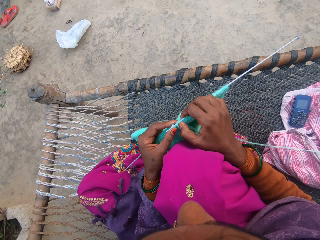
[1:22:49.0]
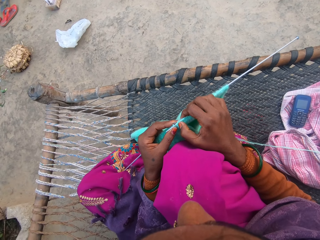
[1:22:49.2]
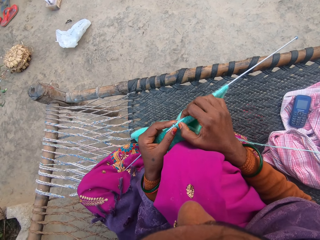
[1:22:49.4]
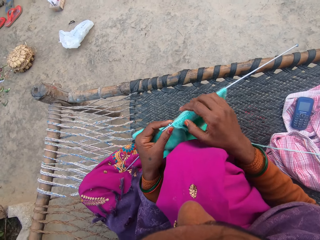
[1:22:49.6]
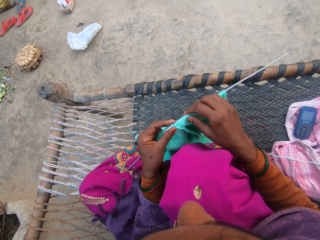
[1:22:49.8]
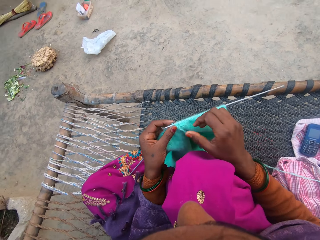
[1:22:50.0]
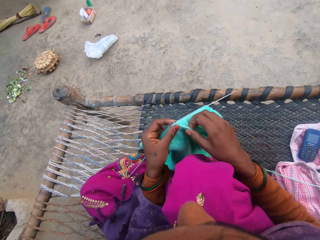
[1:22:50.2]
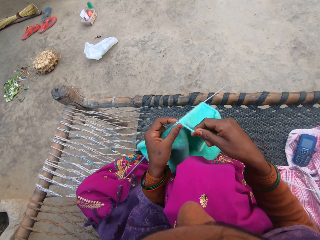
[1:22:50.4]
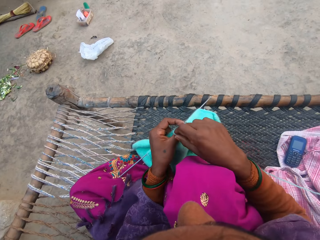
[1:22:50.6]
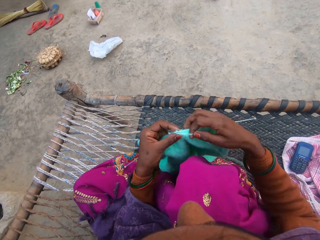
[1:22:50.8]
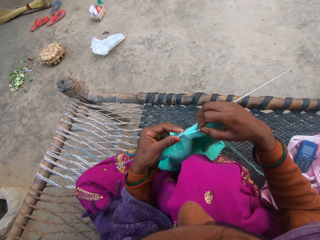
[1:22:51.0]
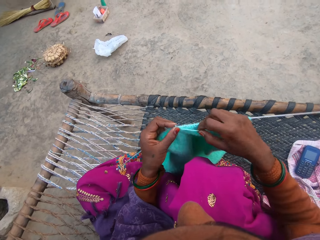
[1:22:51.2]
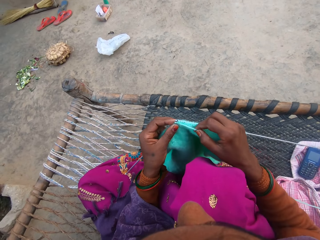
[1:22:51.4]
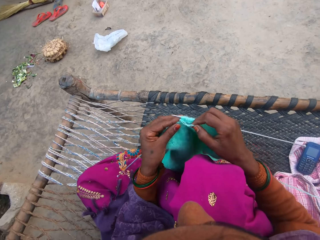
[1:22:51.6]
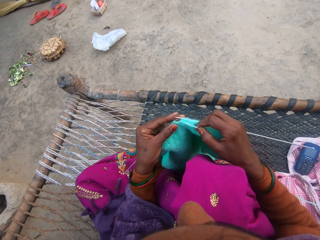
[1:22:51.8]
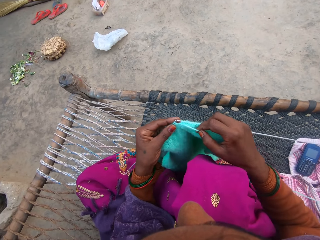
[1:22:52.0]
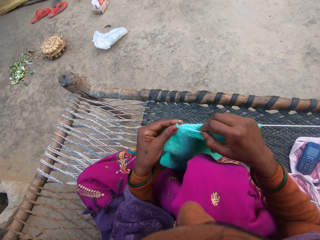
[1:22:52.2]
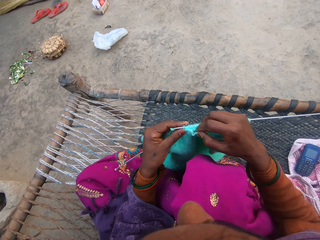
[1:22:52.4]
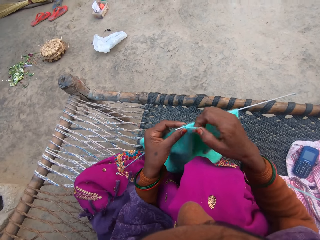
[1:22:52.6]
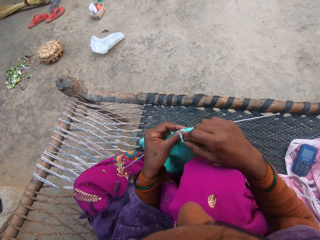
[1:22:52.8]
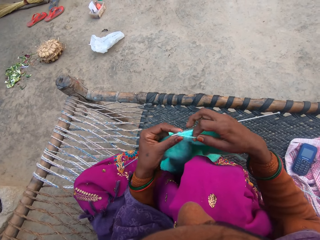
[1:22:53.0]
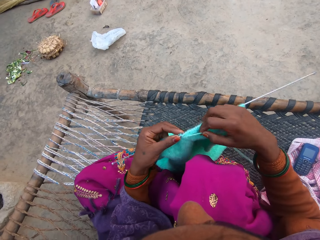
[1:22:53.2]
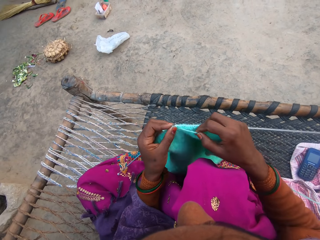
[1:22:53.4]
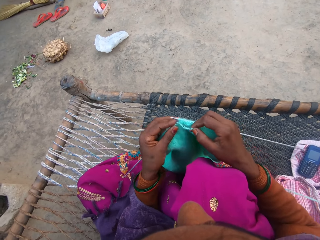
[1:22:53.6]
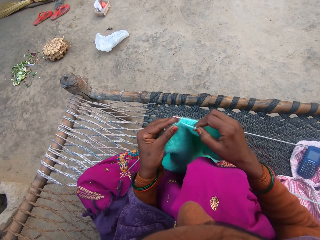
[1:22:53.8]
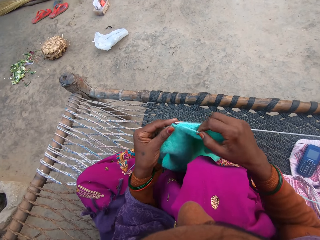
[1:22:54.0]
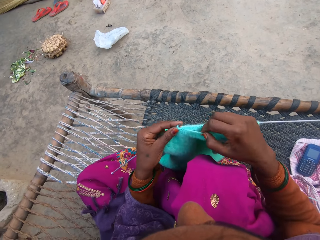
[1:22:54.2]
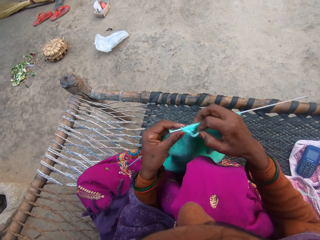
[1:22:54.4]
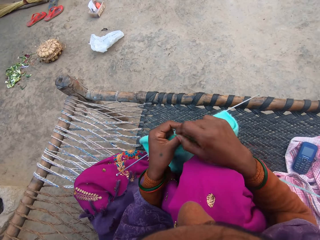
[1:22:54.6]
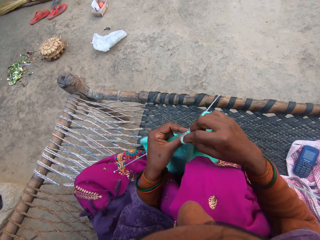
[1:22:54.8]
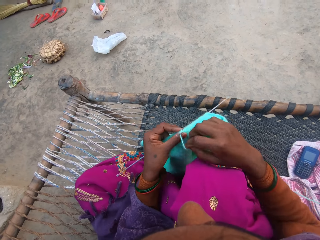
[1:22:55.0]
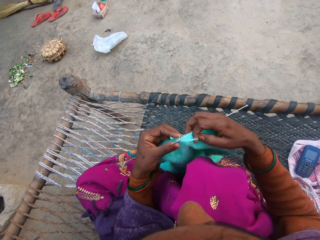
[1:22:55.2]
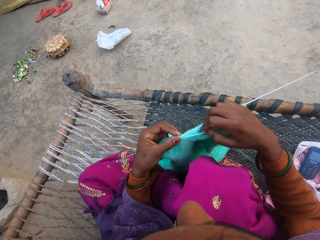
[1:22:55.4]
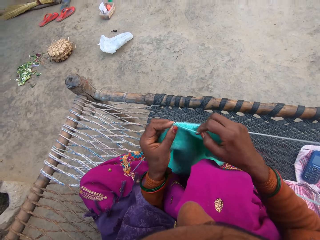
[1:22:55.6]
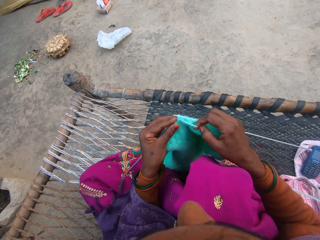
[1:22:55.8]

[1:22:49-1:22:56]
The camera wearer knits the wool with the knitting pins with her hands.

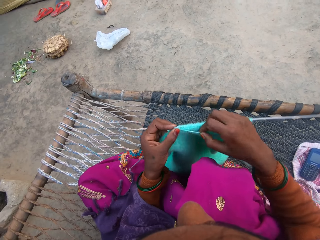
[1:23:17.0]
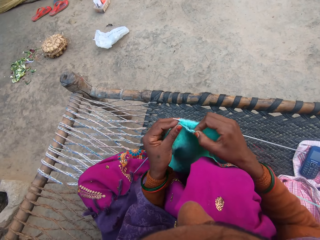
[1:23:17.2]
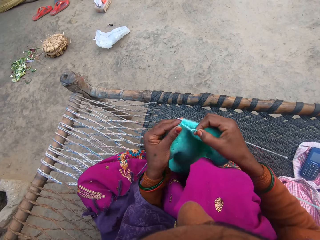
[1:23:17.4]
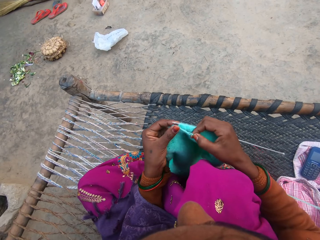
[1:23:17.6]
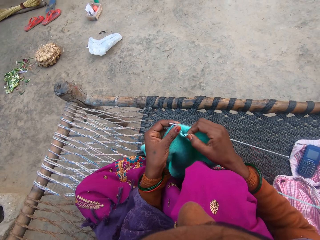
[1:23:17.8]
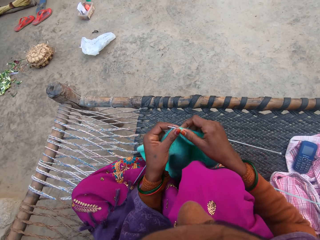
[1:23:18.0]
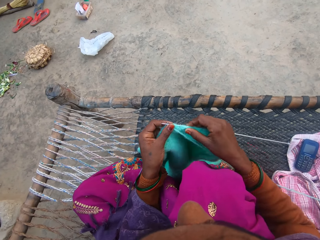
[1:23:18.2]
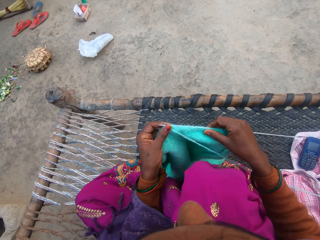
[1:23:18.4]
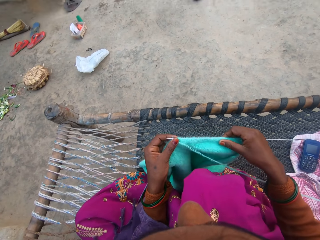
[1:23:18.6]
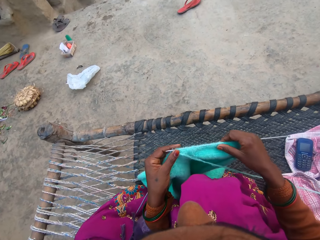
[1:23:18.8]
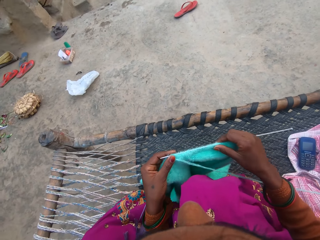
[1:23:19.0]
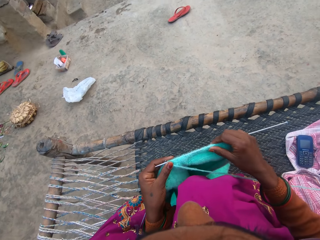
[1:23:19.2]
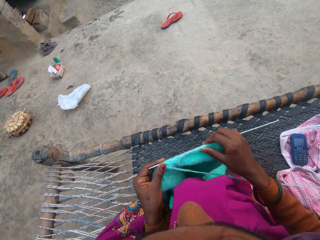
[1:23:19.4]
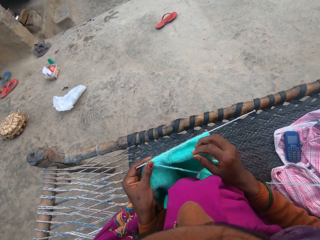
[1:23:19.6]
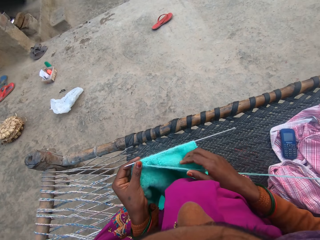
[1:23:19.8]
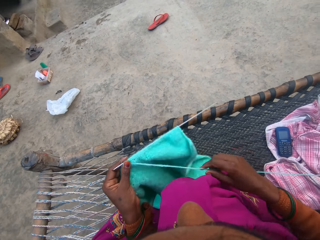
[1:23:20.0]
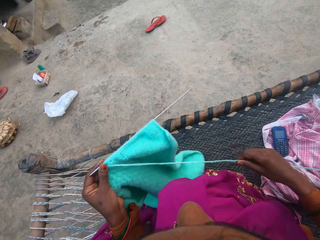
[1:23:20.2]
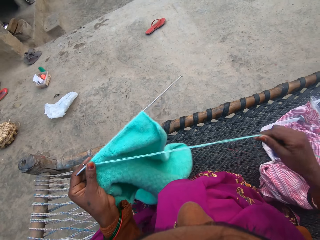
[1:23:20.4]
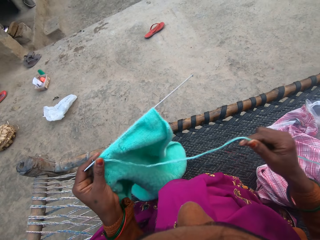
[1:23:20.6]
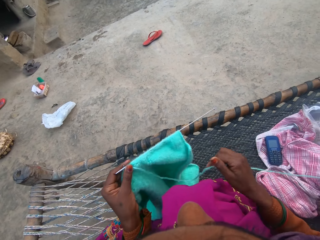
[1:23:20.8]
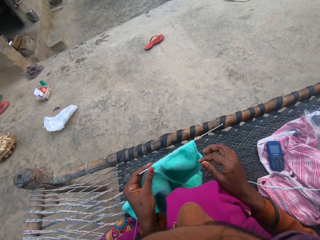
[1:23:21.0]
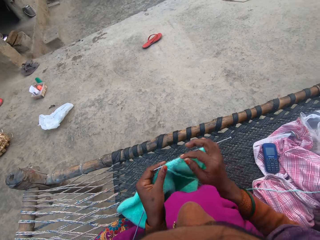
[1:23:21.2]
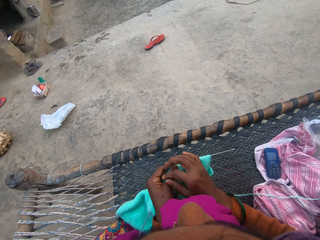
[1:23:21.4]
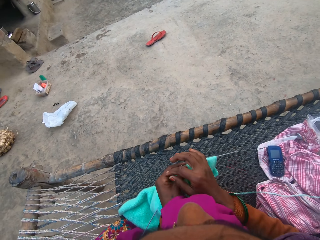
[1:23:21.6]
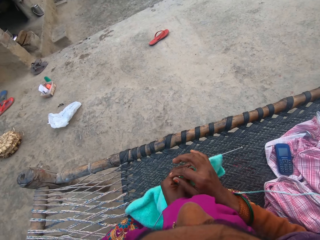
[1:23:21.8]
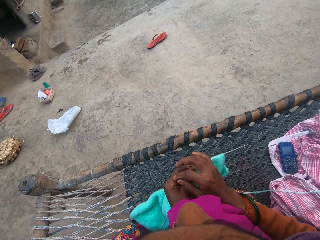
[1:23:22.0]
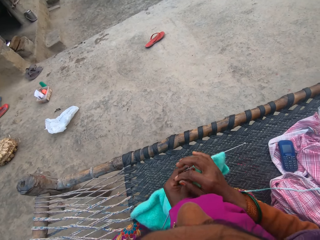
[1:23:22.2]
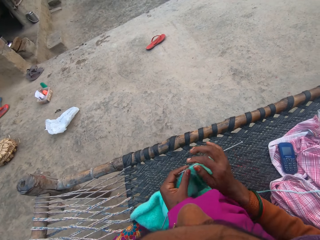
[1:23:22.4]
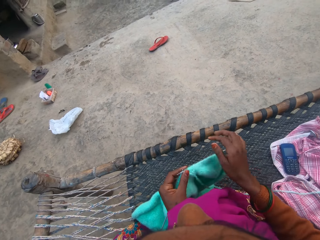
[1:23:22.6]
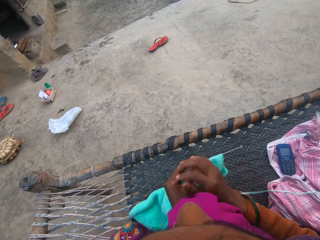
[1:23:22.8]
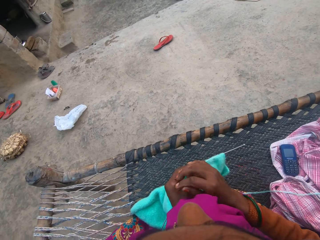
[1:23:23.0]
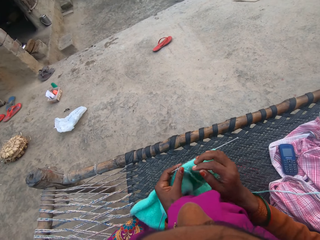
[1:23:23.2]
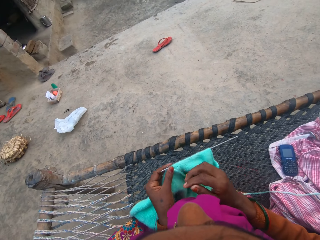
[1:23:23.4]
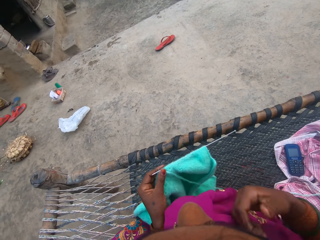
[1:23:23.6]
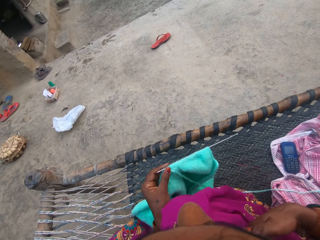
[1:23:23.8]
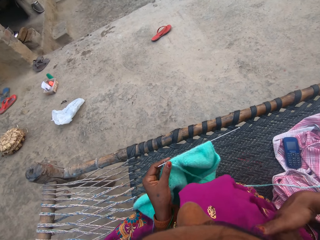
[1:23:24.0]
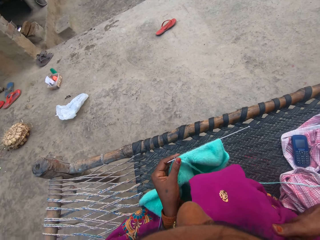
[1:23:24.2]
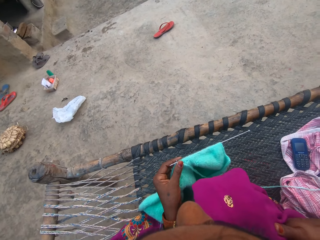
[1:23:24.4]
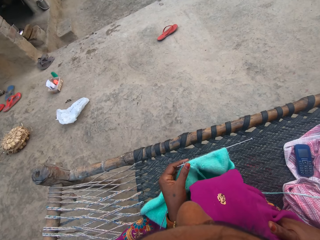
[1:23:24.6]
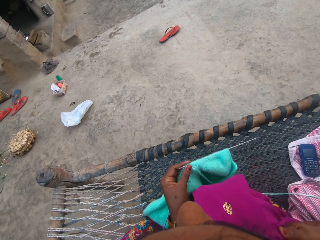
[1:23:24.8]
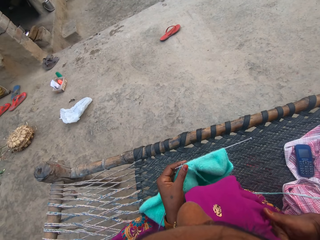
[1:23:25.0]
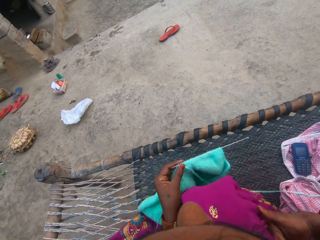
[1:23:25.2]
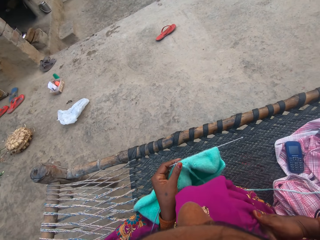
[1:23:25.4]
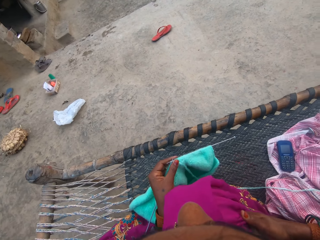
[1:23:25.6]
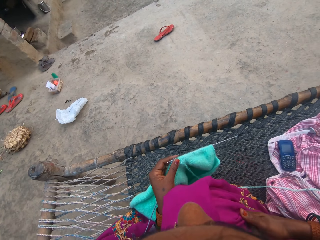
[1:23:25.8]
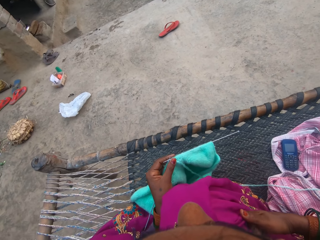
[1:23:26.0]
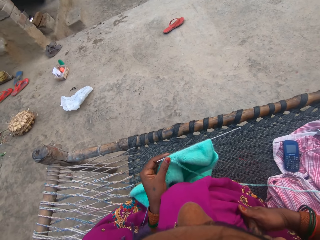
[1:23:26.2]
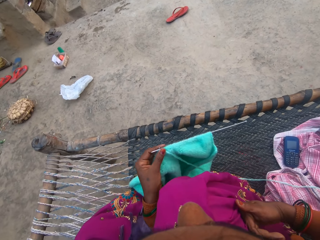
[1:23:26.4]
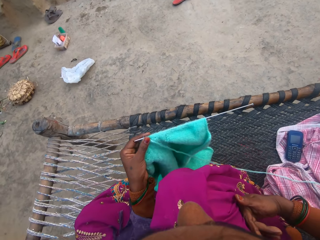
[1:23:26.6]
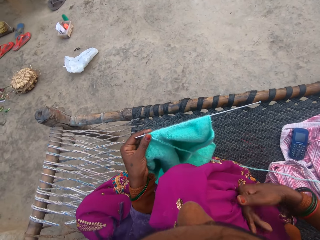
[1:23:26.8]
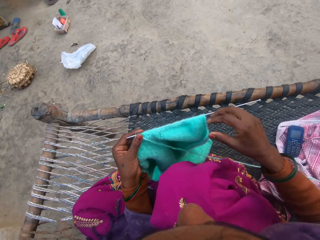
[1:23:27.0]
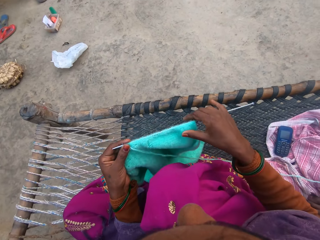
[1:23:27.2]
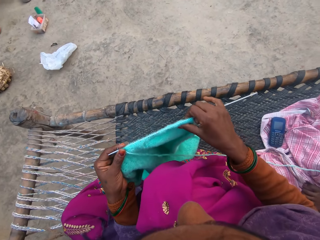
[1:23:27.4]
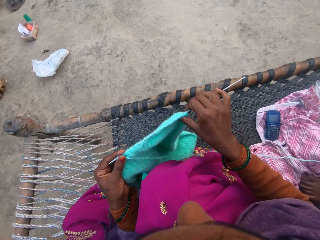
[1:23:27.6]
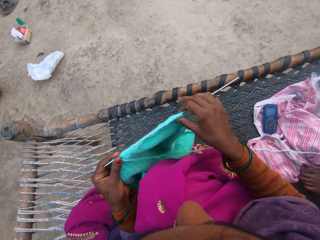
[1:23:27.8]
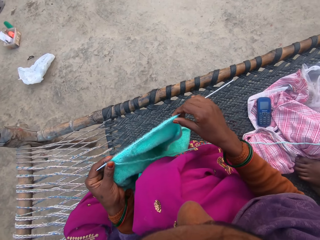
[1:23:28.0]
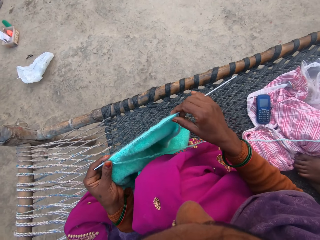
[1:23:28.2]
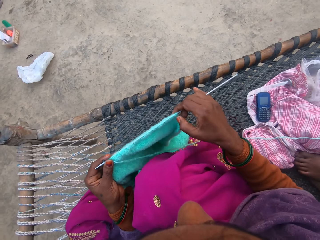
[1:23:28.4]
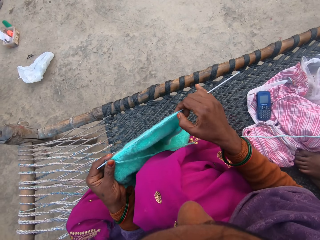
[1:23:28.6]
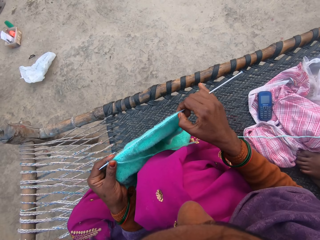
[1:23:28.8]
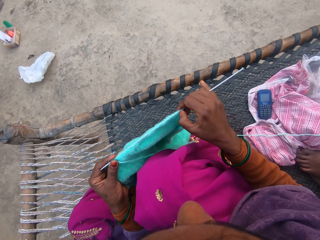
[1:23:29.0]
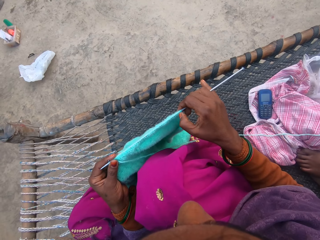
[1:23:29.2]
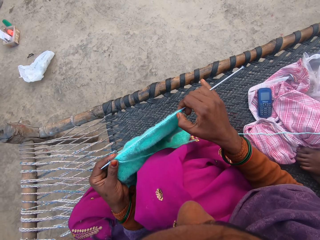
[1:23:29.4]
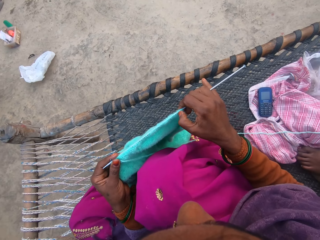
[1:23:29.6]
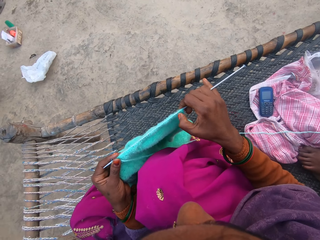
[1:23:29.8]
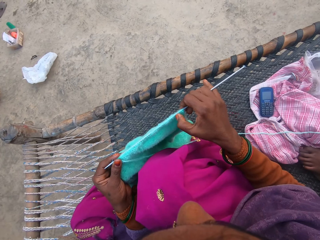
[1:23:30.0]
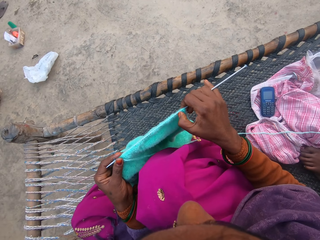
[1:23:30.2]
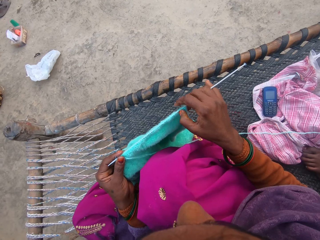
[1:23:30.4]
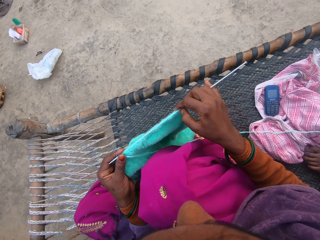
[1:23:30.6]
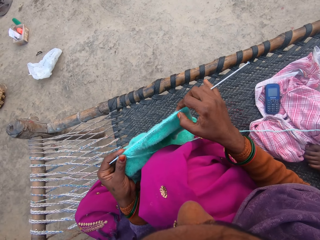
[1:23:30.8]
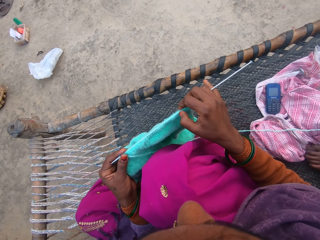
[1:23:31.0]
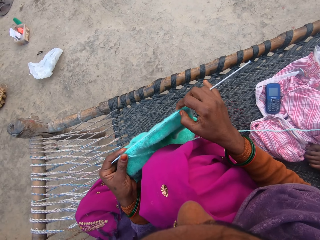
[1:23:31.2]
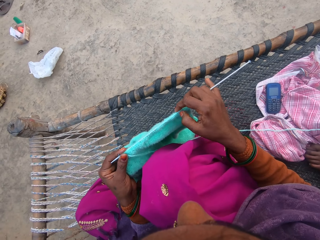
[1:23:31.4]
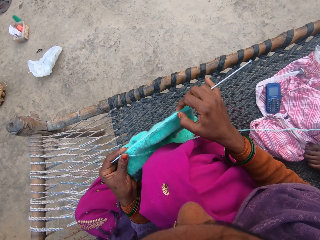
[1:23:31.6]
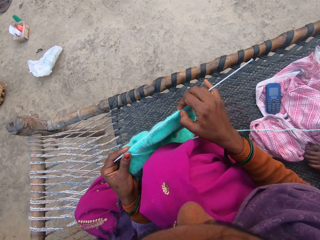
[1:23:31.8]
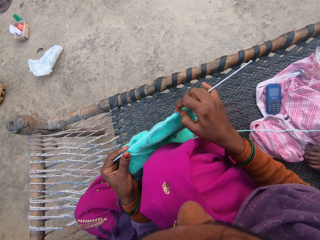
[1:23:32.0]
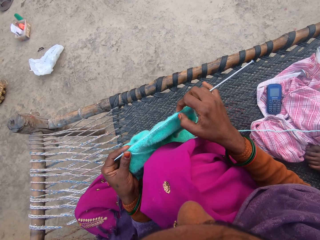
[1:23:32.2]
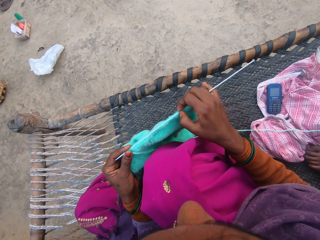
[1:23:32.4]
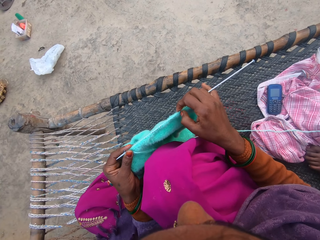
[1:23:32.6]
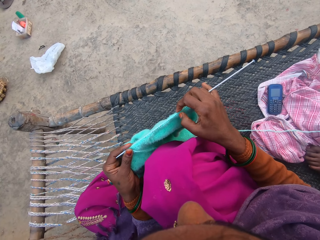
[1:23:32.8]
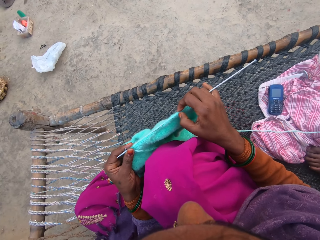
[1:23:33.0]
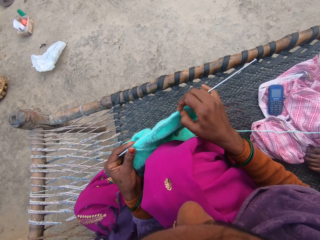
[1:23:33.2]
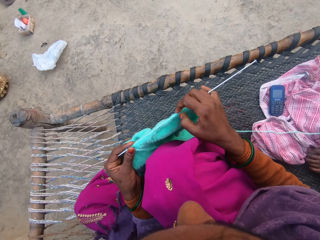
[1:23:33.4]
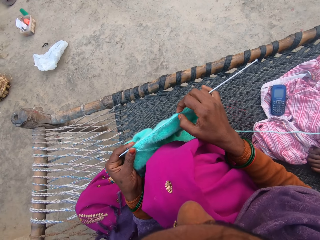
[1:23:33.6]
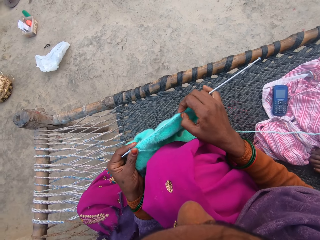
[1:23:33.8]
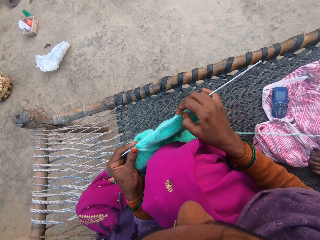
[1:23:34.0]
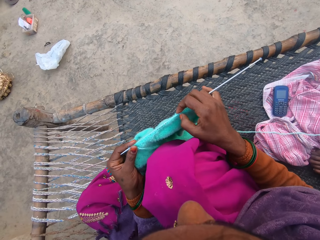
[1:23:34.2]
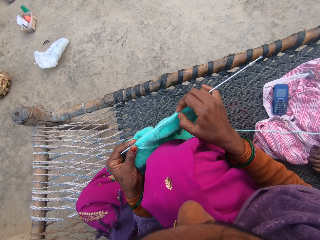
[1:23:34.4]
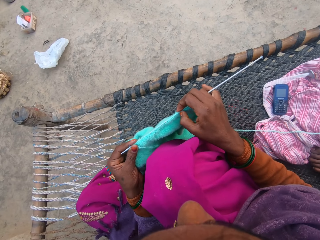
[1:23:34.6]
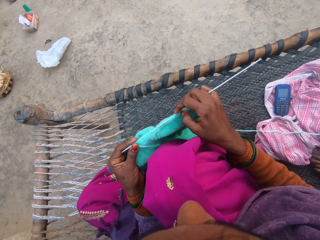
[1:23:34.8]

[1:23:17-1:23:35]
The camera wearer talks to a woman. The woman talks to the camera wearer. The camera wearer pulls the yarn. She talks to the woman. She touches her cloth with her hand. The woman talks to the camera wearer. The camera wearer counts the wool on the knitting pin with her hands. The woman stands on the woven charpoy bench.
